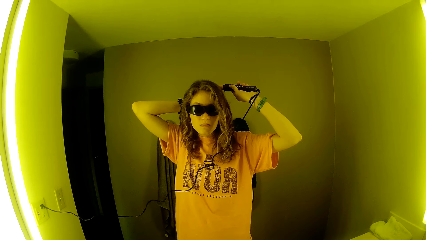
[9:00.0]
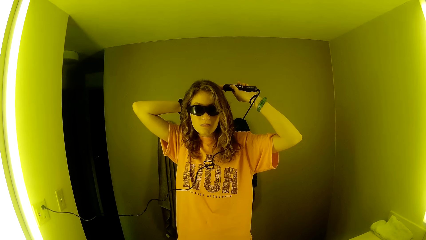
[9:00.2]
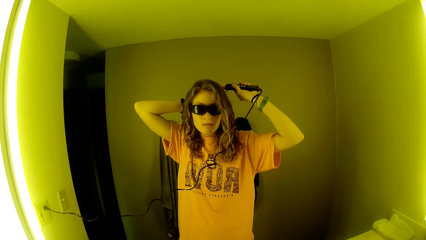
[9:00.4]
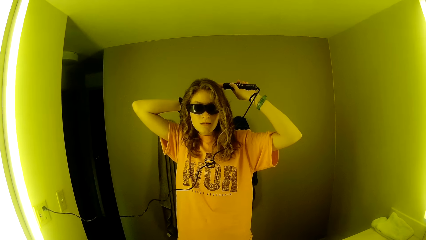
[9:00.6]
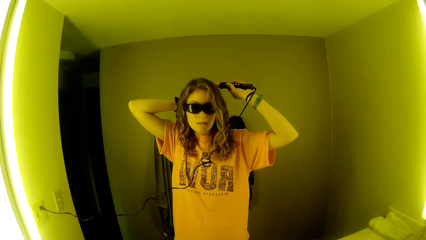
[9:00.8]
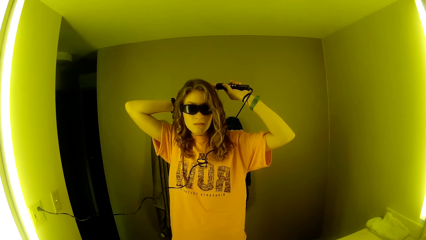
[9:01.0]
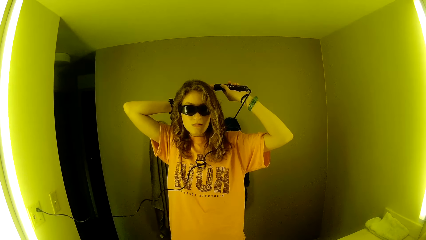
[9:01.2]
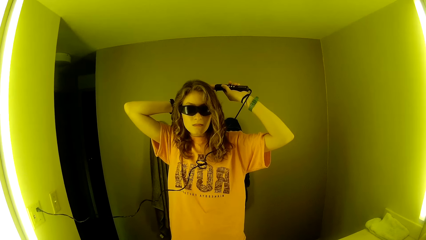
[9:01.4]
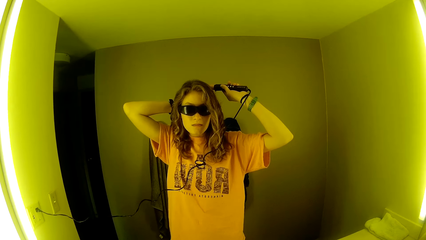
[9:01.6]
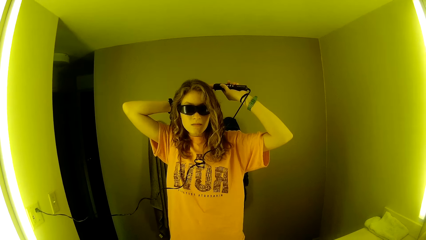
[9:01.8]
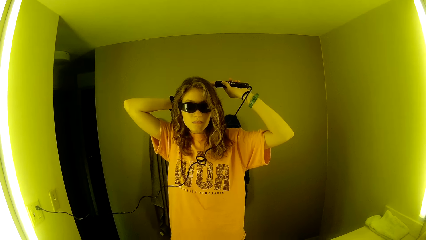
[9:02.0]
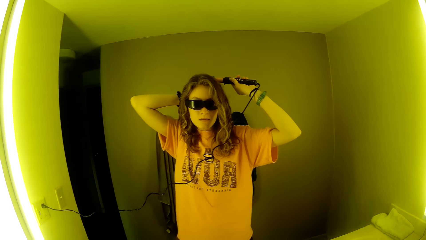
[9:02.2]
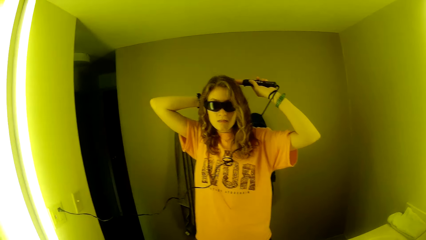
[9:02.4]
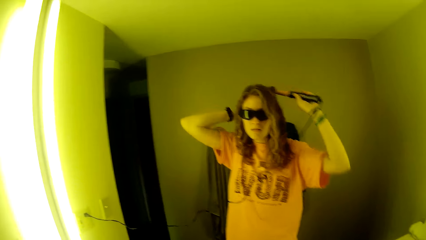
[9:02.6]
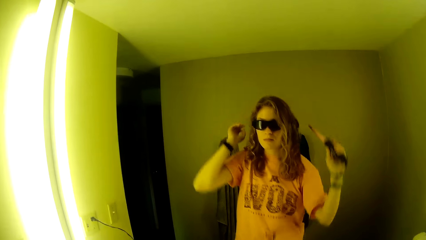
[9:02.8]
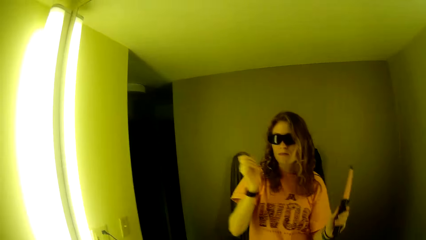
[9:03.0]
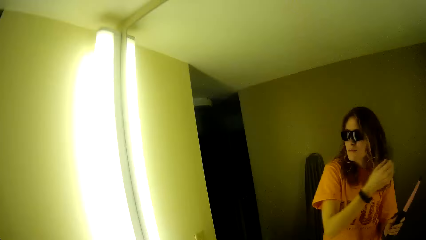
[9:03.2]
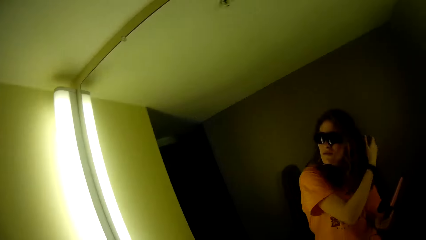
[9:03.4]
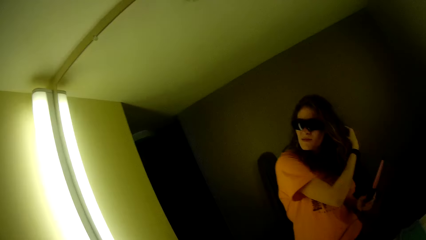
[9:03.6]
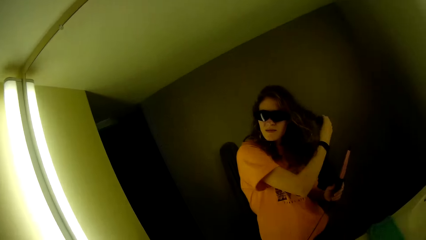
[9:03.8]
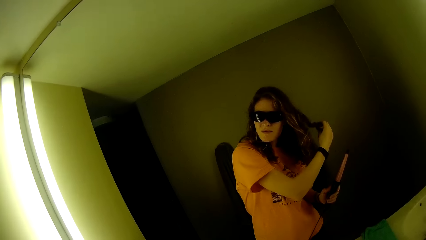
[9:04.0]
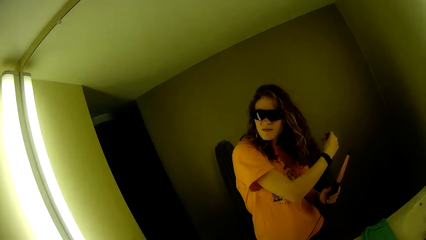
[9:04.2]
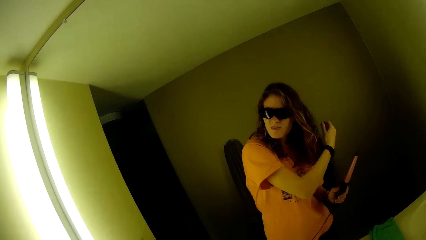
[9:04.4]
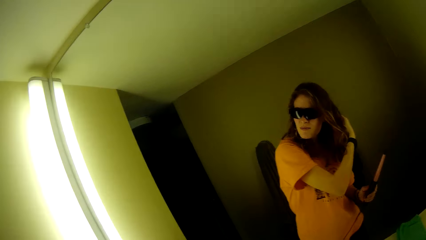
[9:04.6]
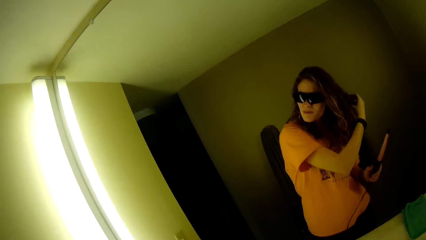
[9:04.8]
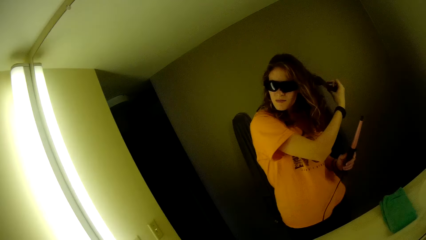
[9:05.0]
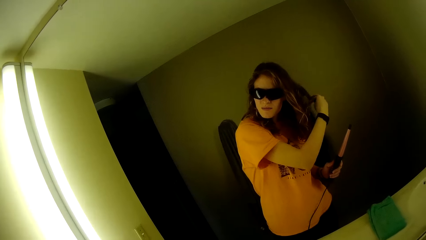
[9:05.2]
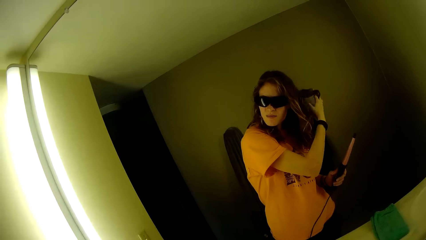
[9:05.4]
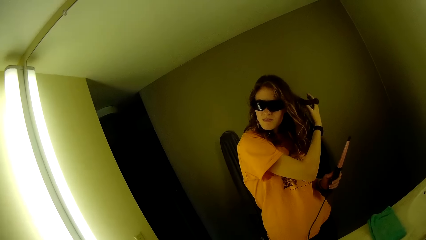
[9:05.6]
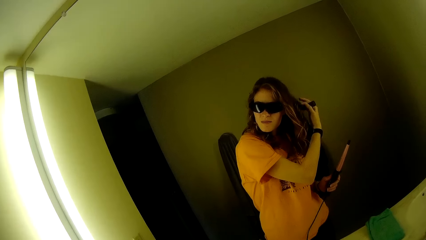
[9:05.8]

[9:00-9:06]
The camera wearer removes the airwrap from her hair. She touches her hair with her right hand. A woman rolls her fingers on the hair.
